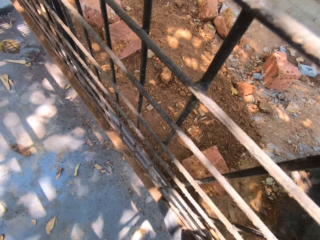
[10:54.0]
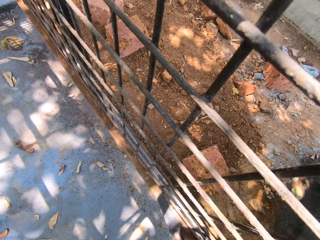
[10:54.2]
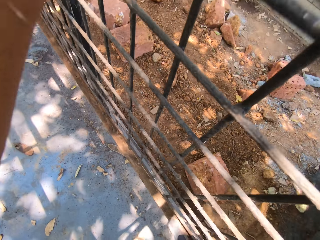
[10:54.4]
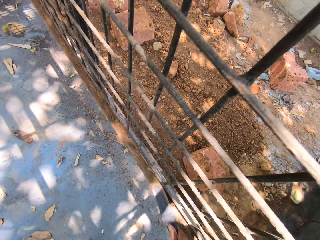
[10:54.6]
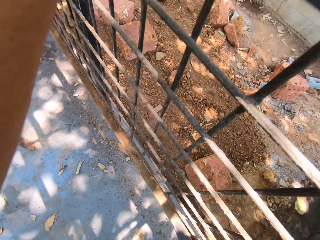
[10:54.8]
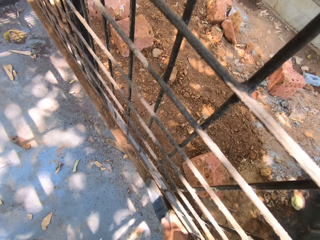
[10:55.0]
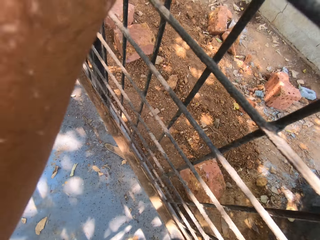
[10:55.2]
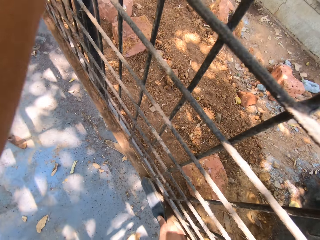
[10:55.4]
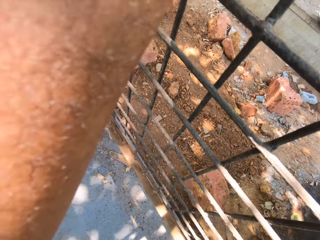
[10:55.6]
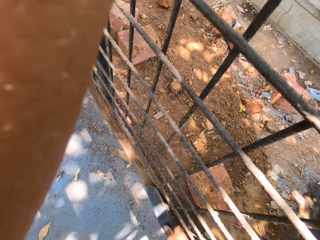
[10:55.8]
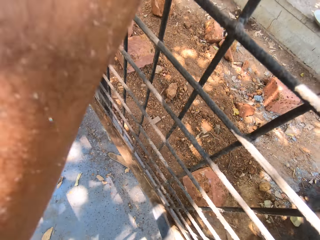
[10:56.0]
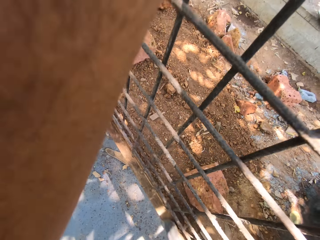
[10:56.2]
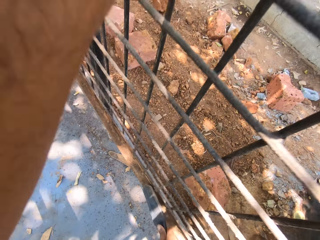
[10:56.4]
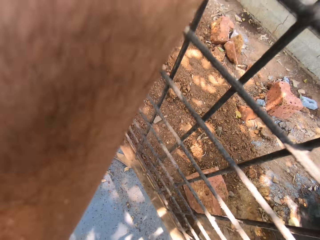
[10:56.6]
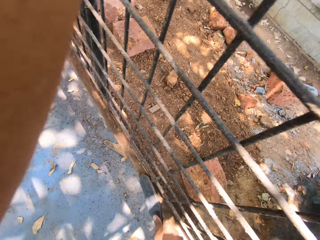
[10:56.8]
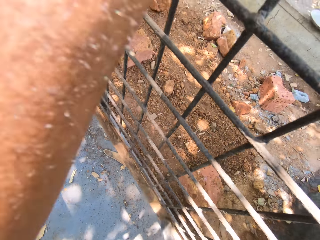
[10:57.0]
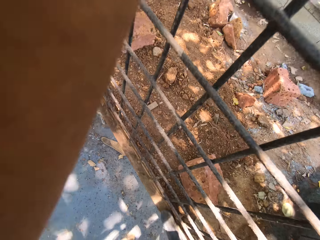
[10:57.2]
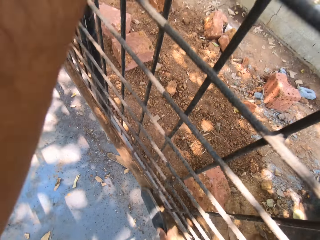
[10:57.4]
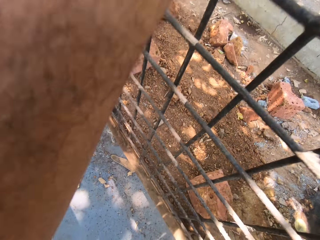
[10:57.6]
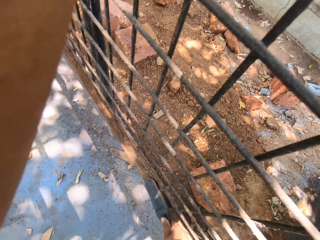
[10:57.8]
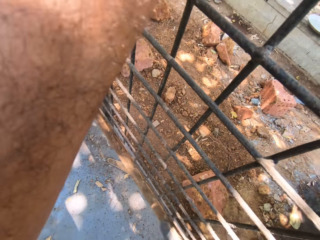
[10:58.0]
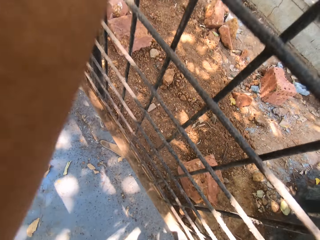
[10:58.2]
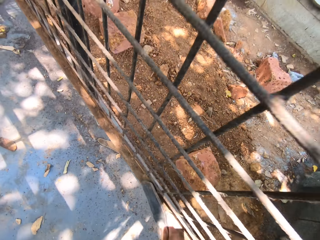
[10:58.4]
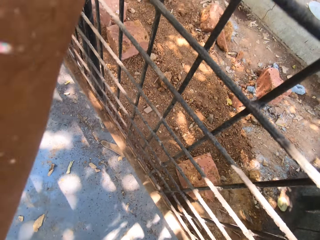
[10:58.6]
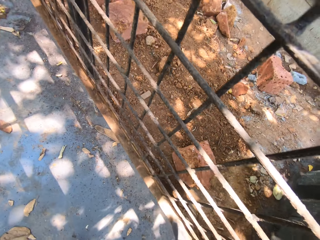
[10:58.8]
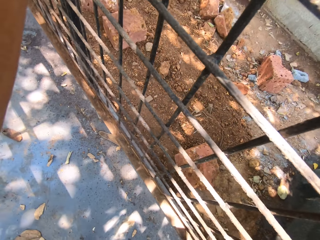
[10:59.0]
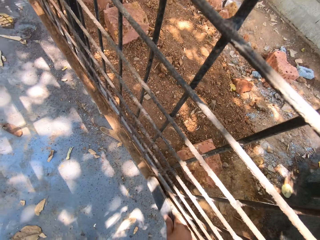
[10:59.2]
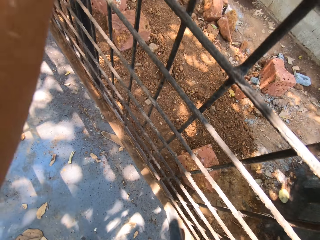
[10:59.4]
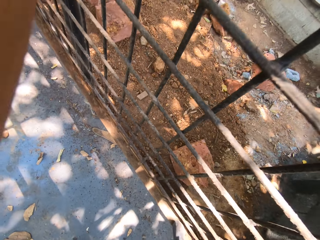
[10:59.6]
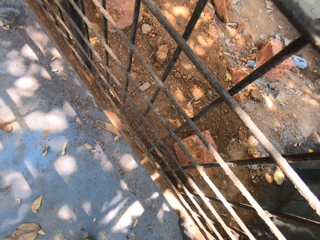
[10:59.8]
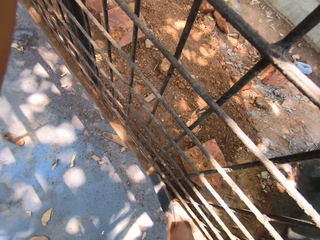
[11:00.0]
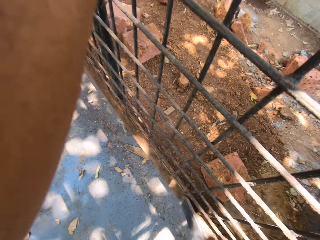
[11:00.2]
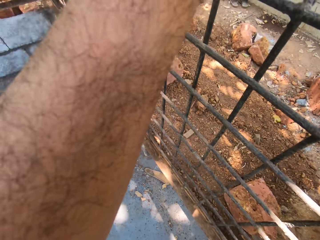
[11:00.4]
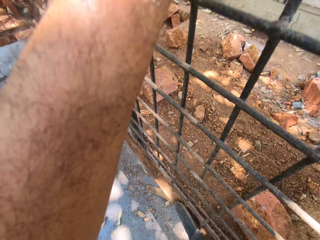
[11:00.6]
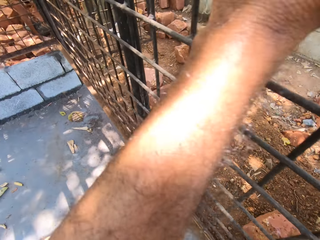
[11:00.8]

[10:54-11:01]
The camera wearer scrapes off rust from the metal surface. They remove sand from the metal.

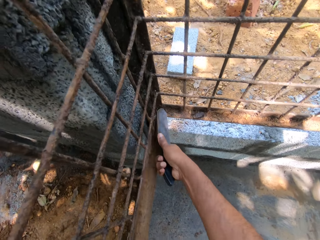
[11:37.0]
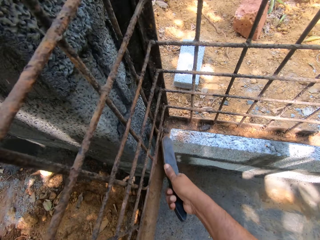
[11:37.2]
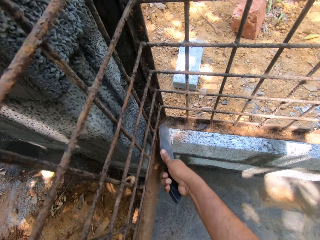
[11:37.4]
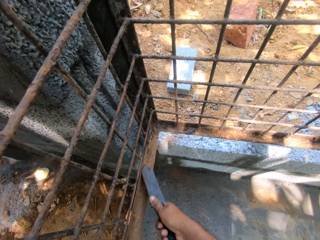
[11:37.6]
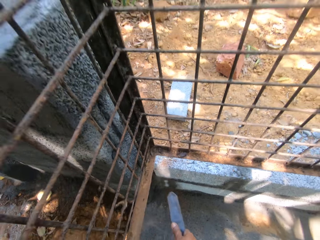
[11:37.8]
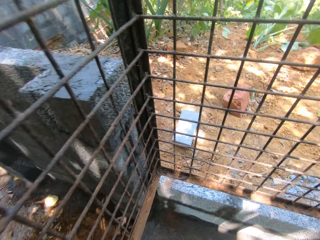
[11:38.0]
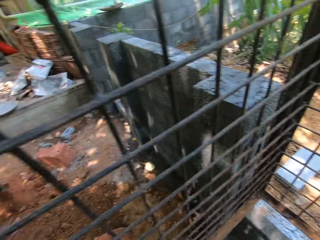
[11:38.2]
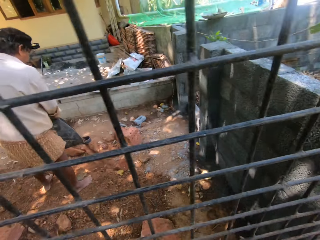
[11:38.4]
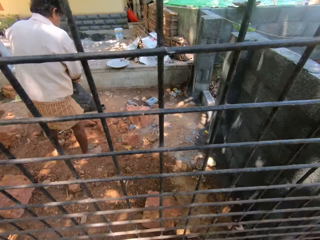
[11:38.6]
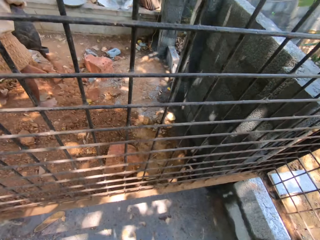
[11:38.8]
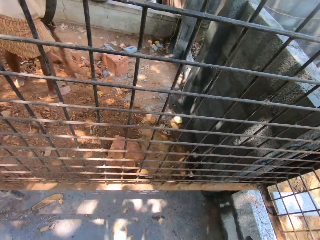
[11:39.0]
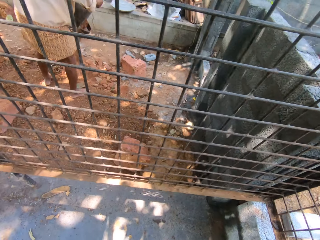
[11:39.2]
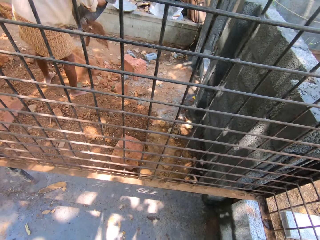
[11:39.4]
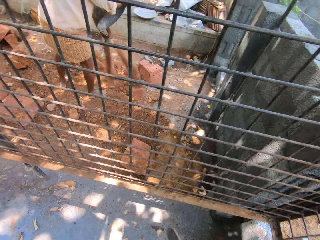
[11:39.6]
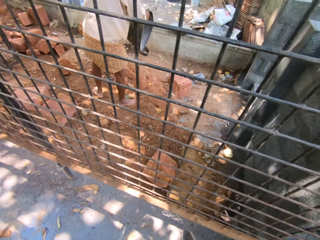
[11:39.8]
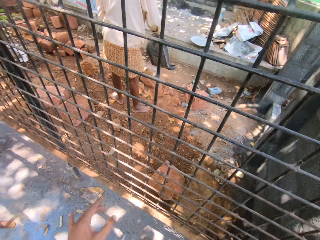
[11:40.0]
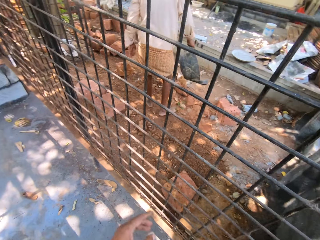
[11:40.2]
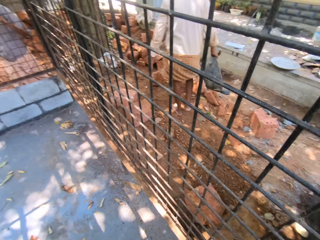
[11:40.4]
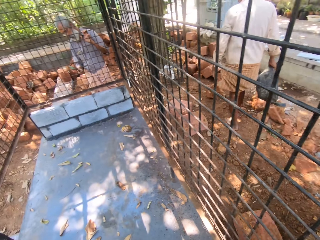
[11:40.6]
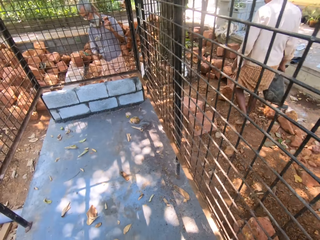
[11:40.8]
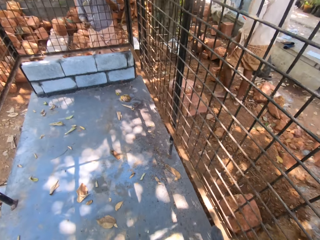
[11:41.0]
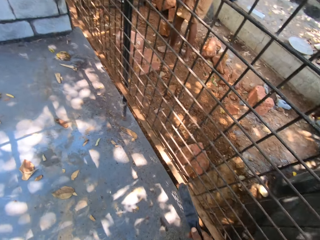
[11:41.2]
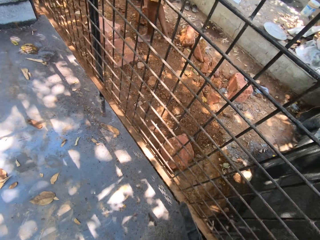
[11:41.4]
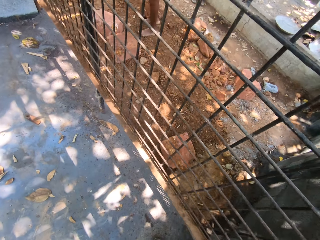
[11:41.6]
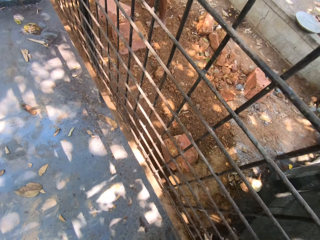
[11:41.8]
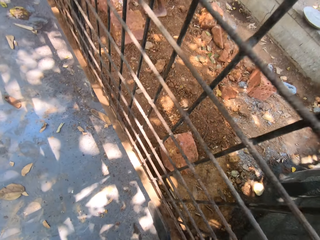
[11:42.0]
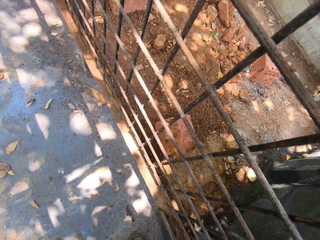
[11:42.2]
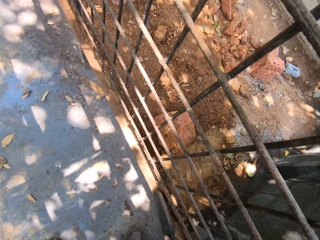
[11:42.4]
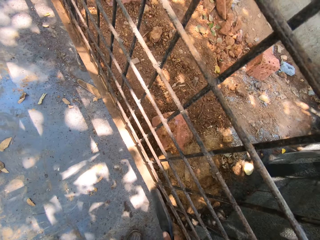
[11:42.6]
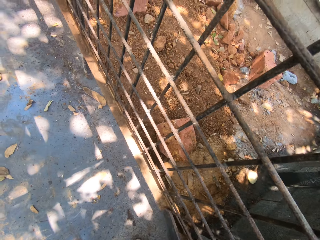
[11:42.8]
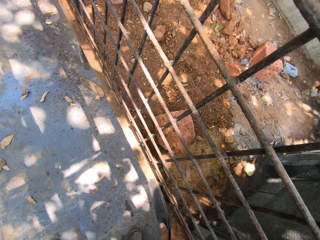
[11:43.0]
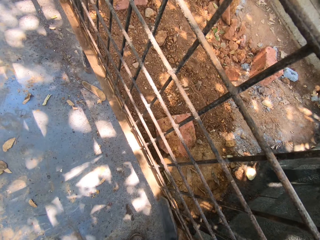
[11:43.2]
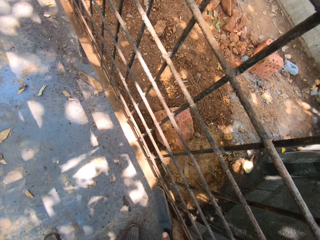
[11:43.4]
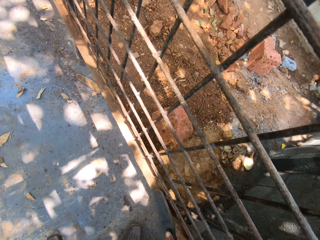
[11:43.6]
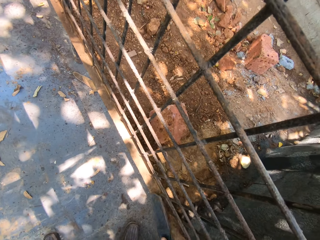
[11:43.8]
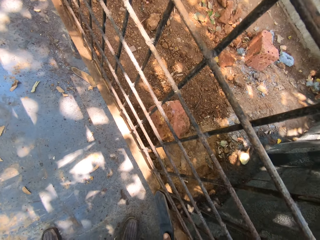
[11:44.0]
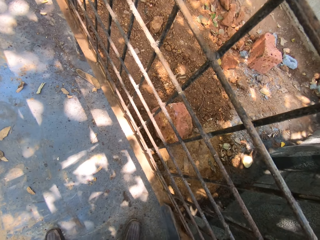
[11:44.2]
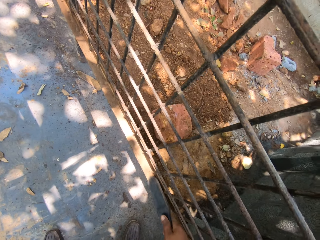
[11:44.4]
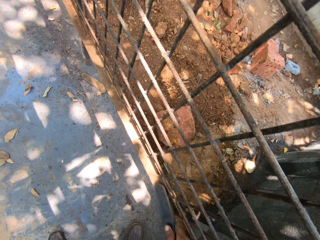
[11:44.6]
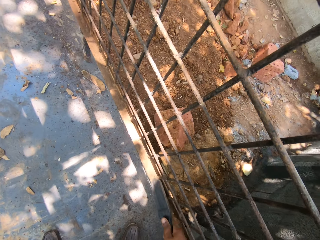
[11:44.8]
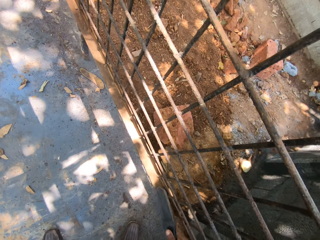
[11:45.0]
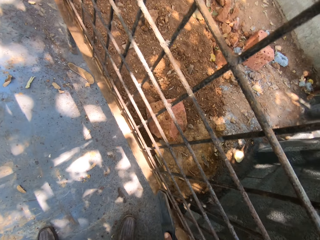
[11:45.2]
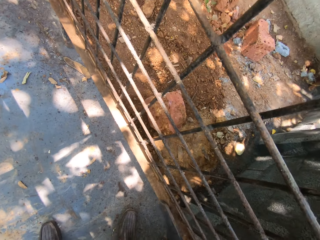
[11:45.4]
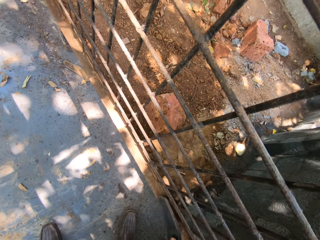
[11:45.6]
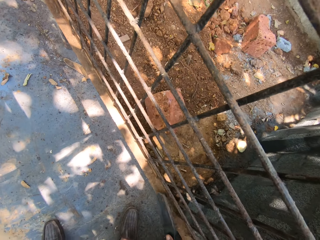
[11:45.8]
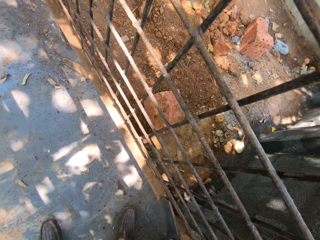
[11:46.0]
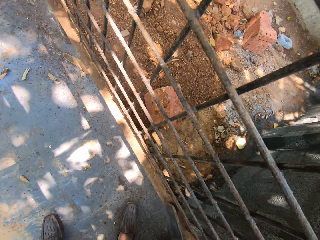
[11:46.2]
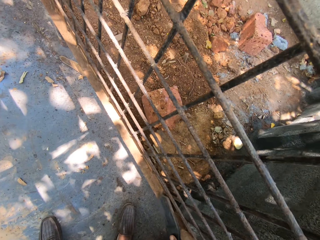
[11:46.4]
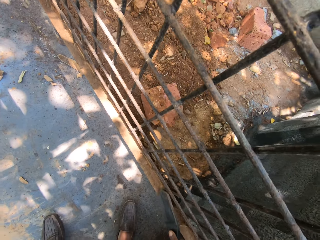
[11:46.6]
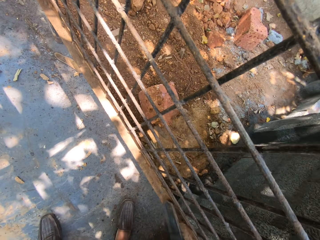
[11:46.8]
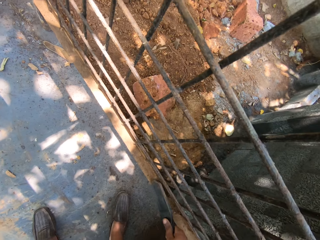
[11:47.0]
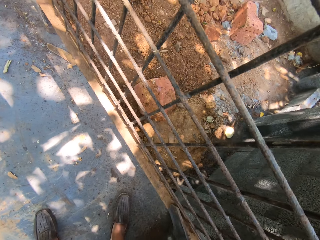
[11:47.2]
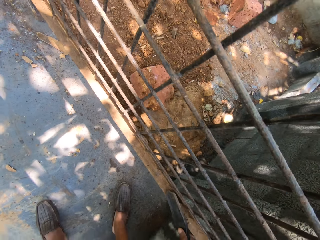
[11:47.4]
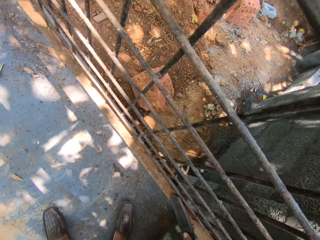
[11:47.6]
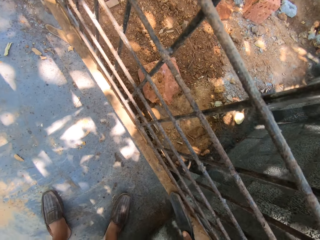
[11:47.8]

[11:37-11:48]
The camera wearer looks around. They remove sand from the metal. They scrape off rust from the metal surface.

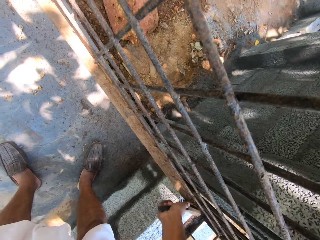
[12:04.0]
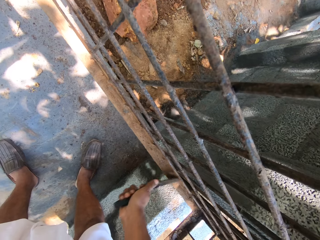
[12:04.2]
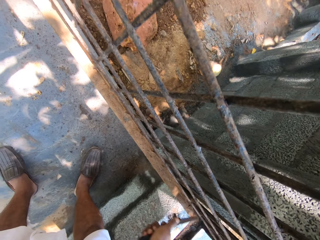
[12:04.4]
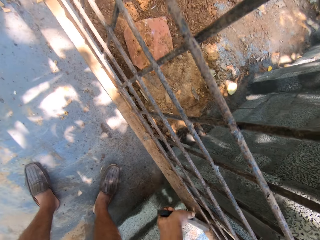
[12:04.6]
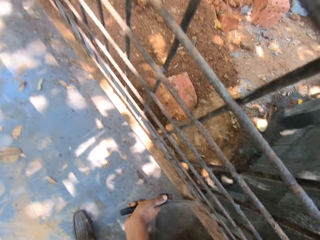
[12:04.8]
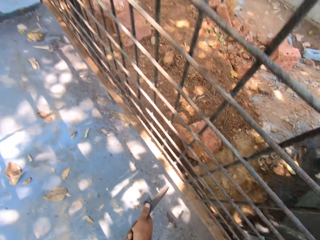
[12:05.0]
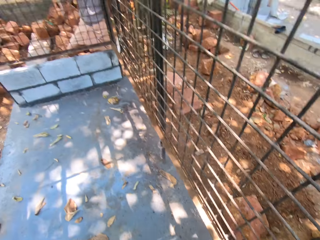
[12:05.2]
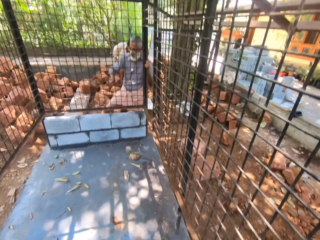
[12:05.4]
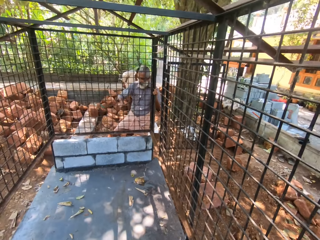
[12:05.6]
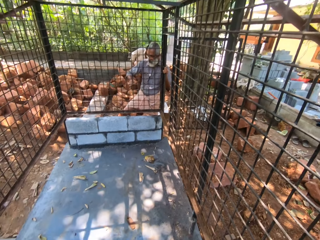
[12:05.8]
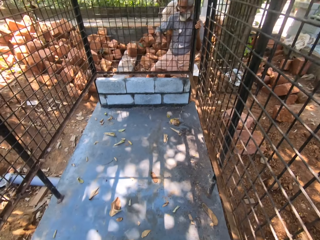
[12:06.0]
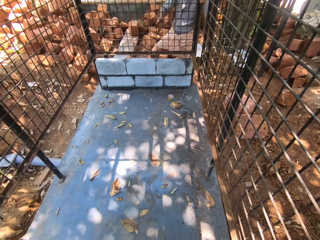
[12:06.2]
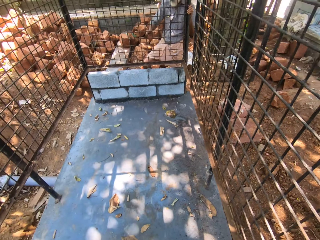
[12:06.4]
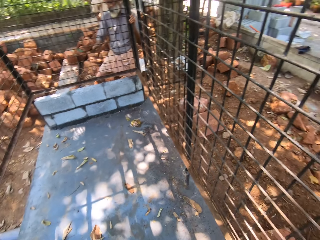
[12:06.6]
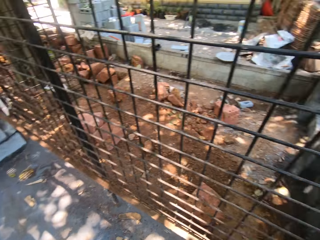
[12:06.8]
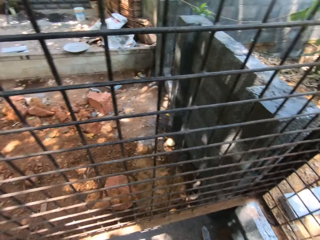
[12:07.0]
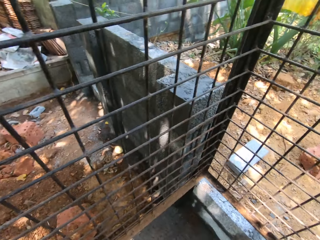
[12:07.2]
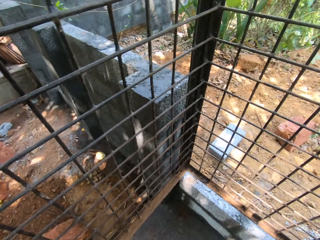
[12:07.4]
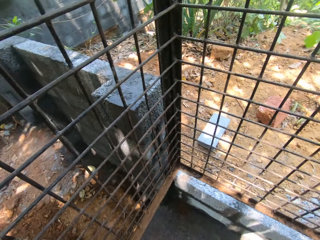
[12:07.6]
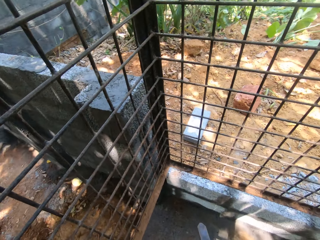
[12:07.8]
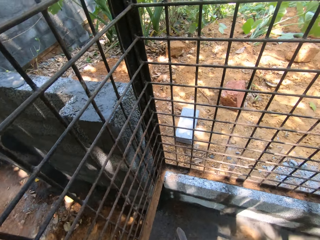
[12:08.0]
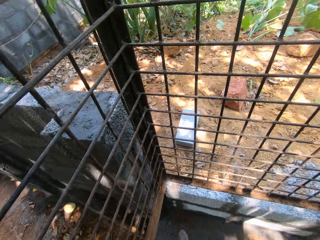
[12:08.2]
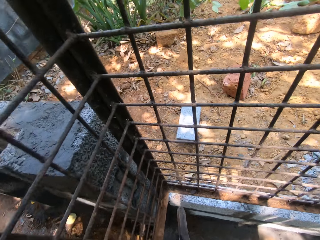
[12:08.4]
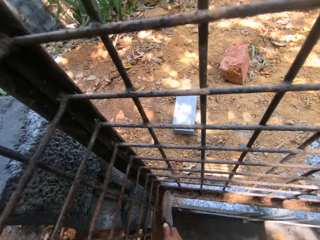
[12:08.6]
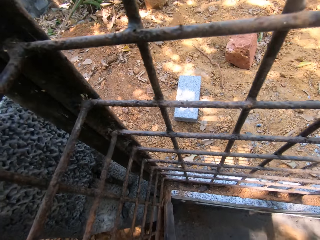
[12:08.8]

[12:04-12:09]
The camera wearer looks around.
